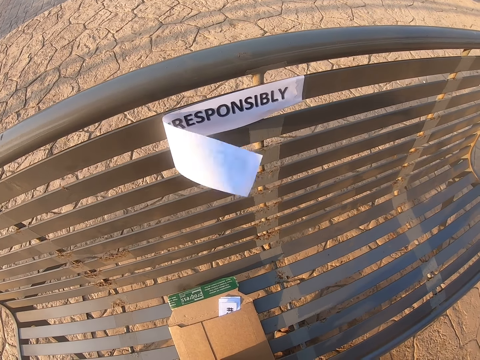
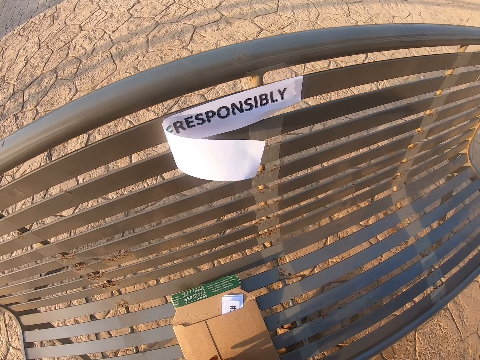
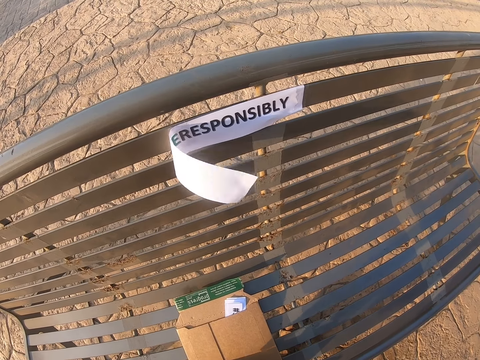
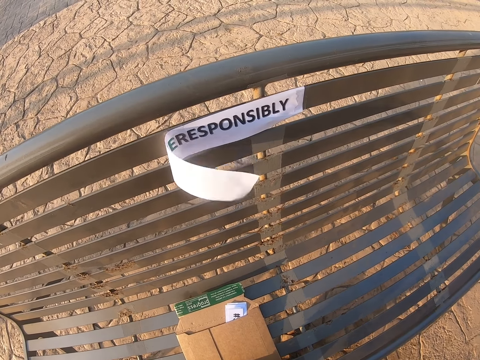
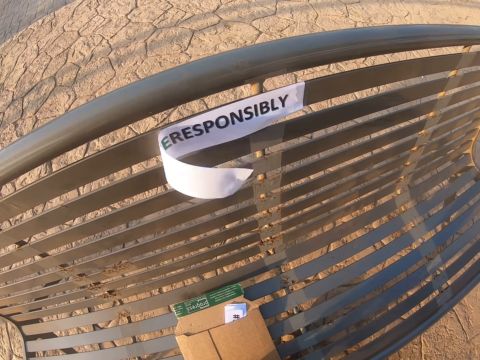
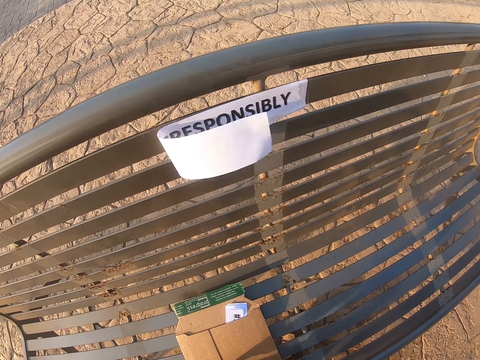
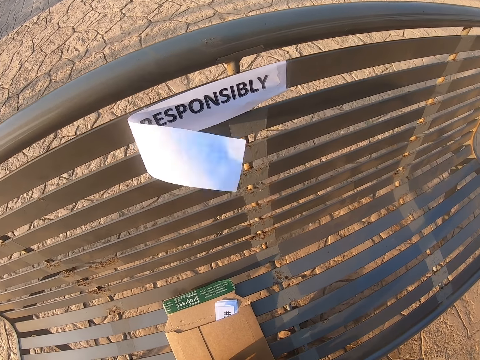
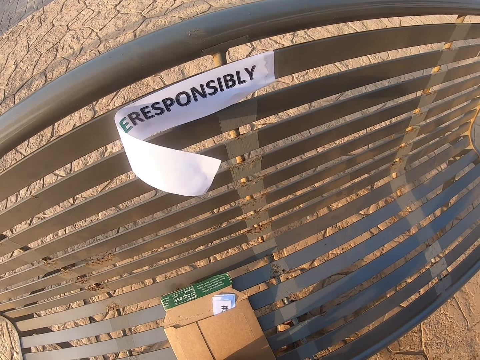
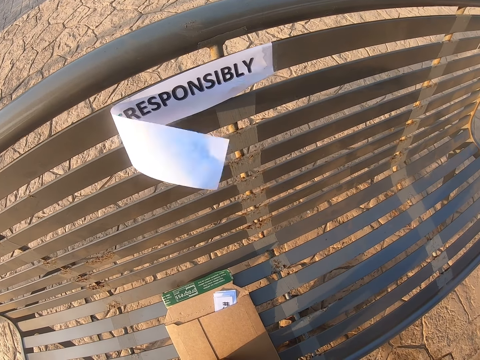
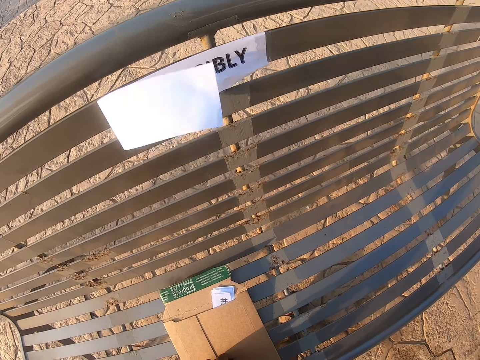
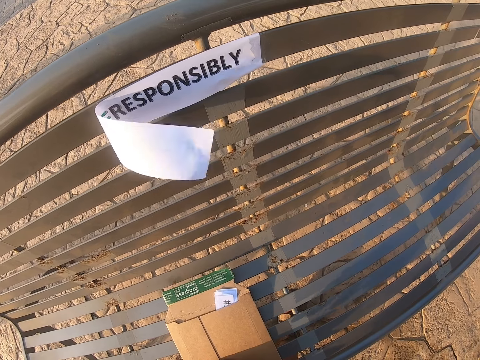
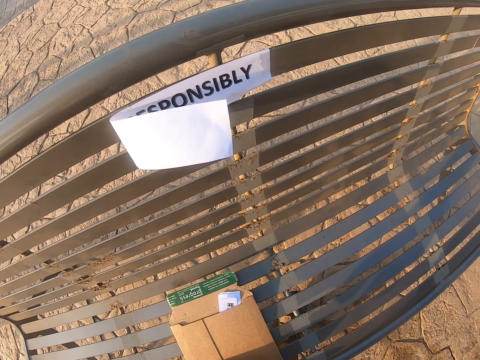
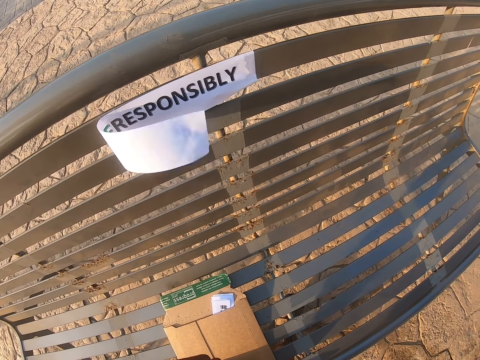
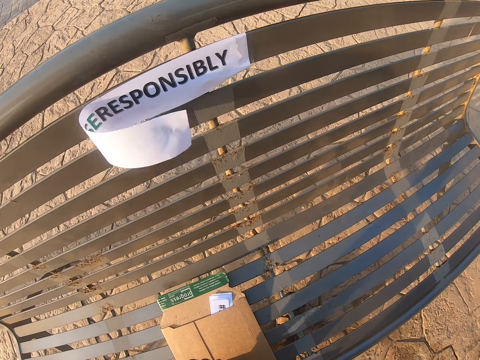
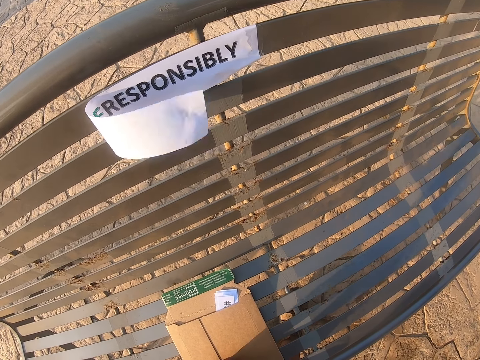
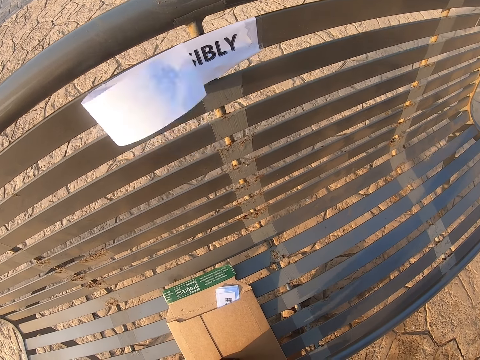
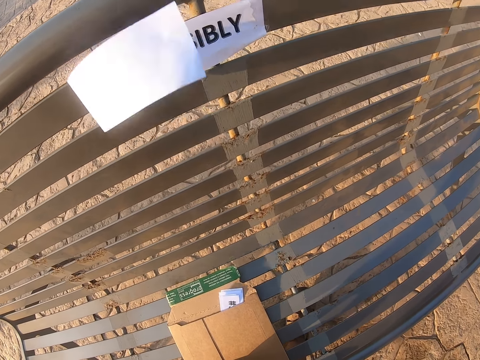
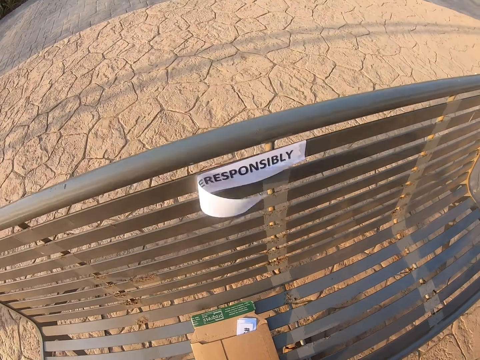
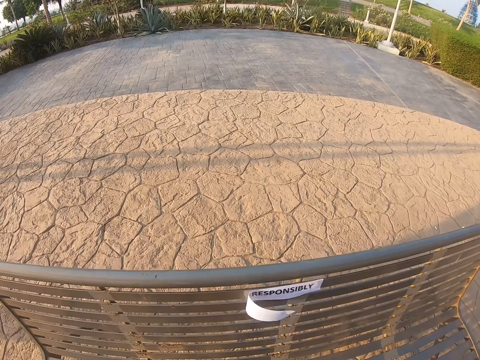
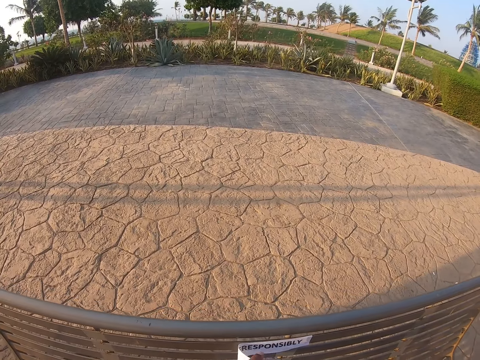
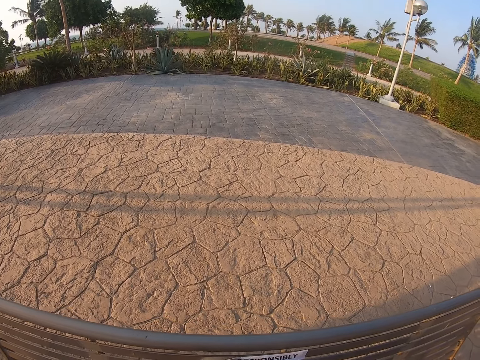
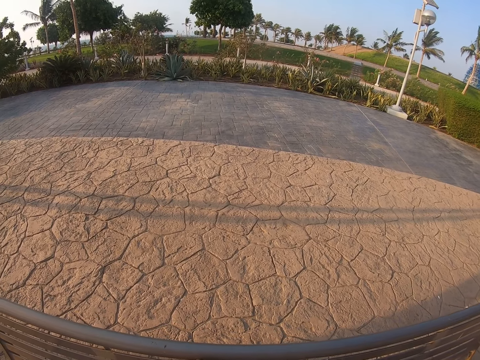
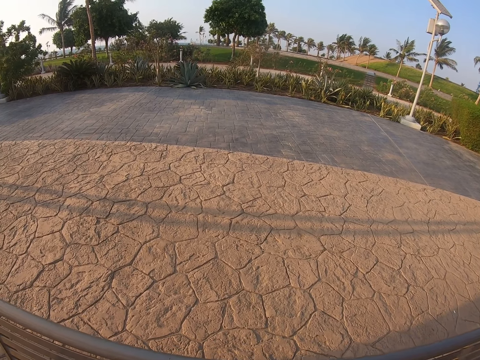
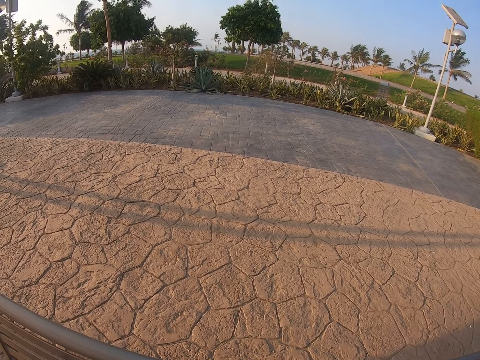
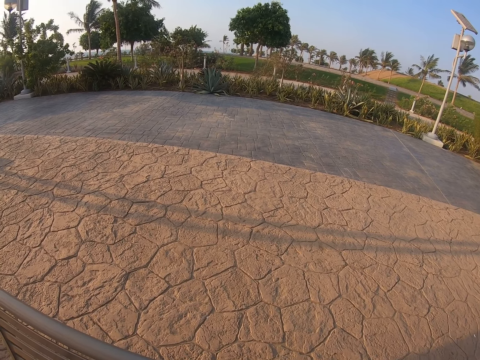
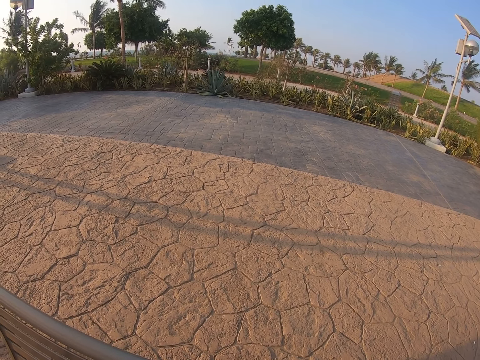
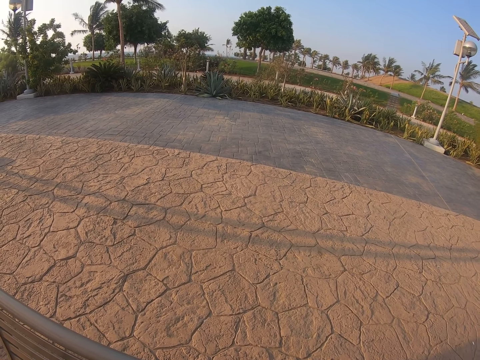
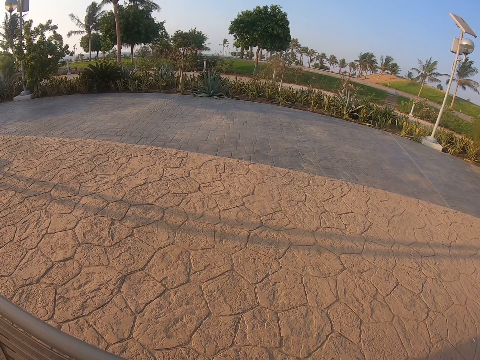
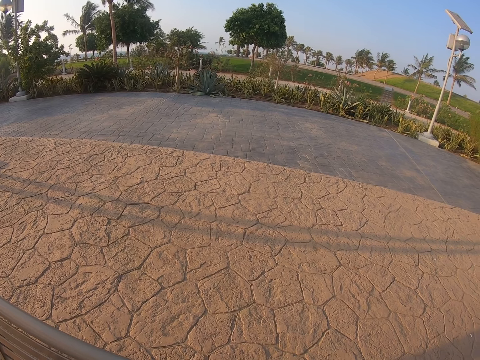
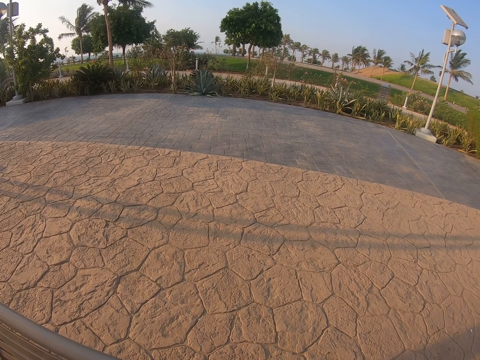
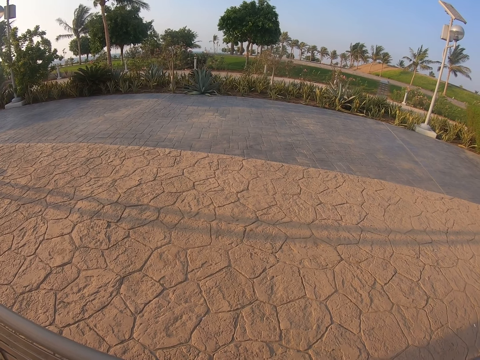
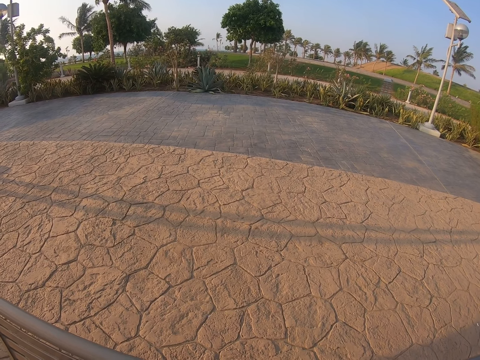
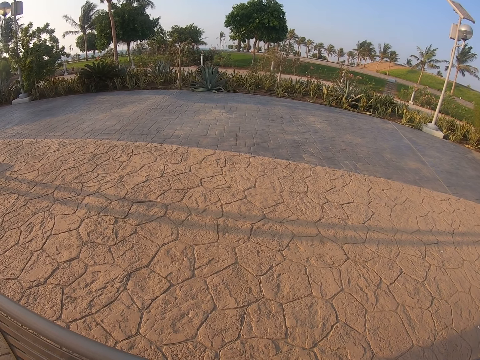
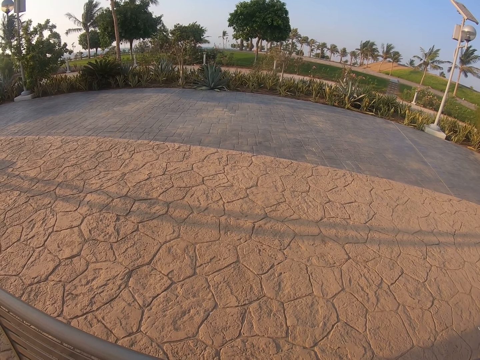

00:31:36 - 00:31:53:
The camera wearer looks around. They look at the ground.

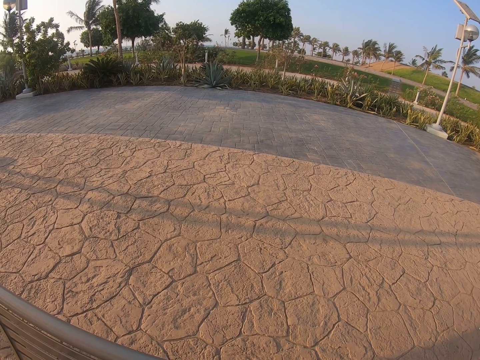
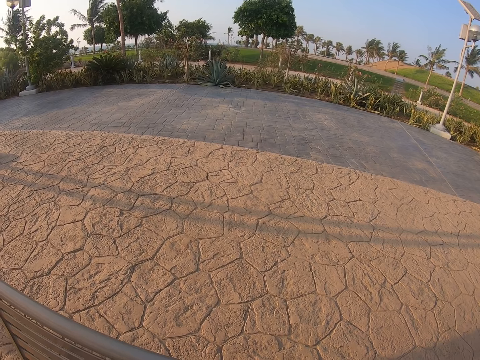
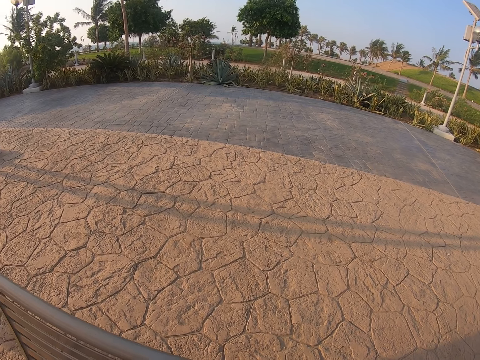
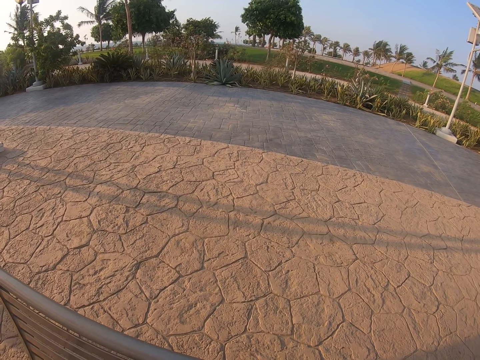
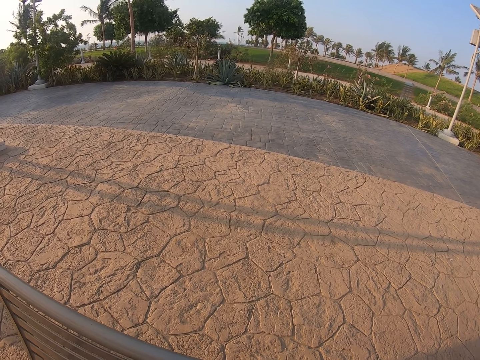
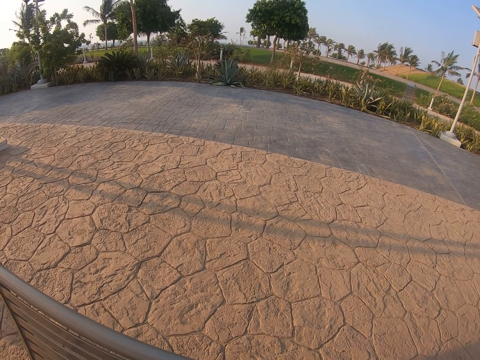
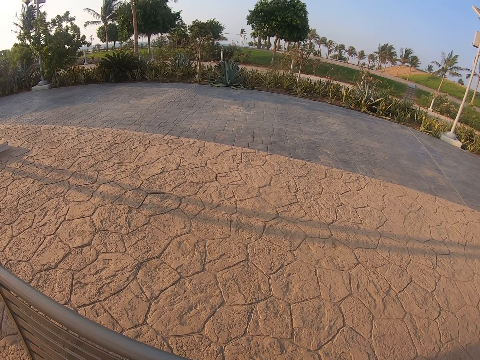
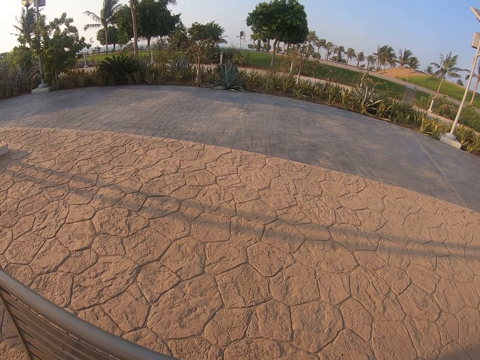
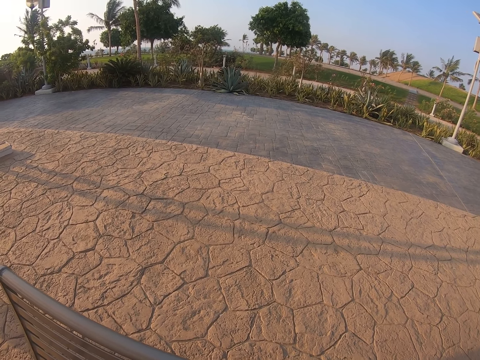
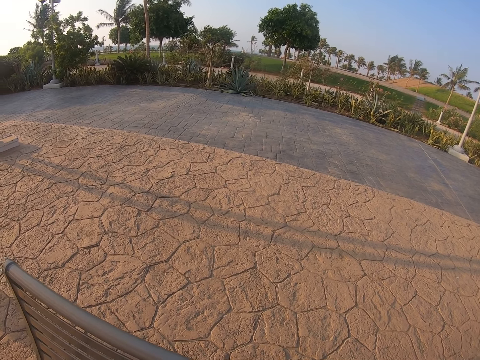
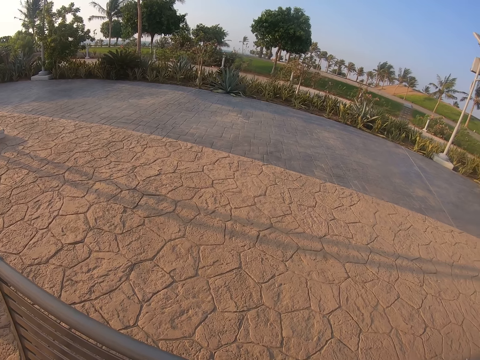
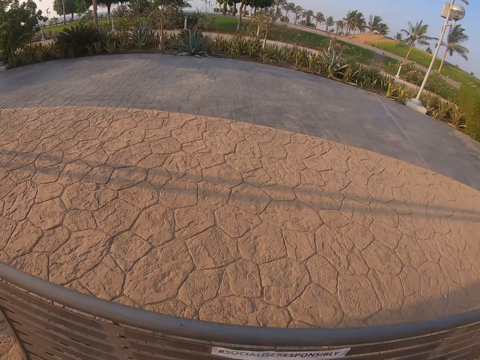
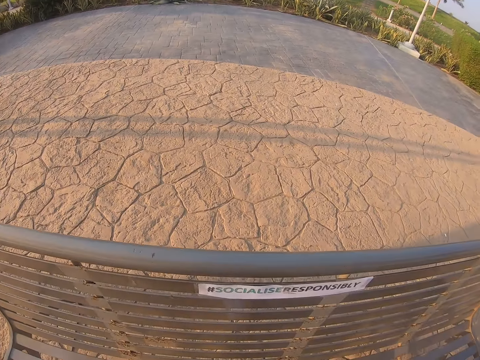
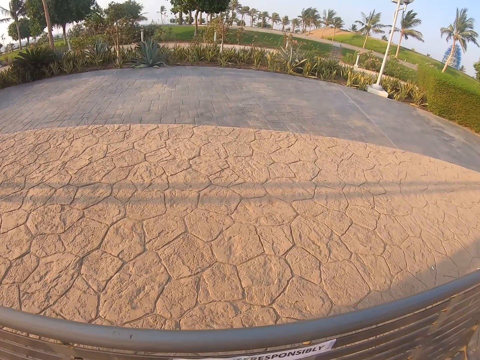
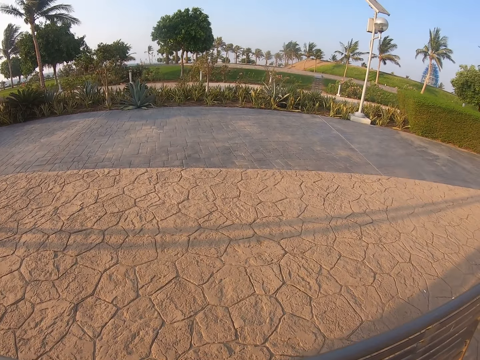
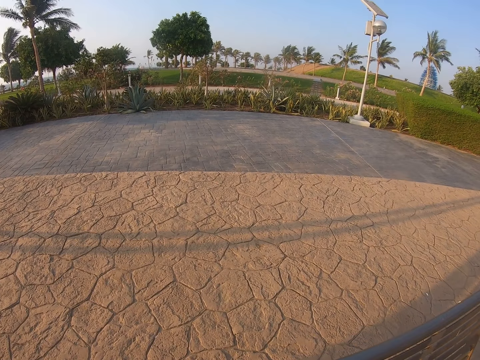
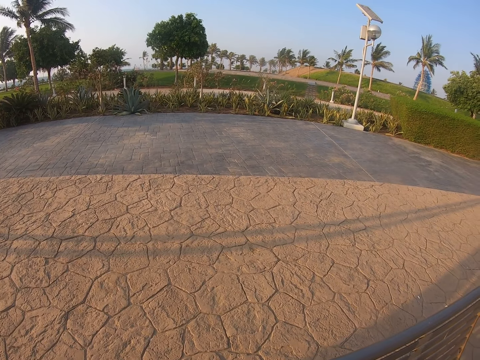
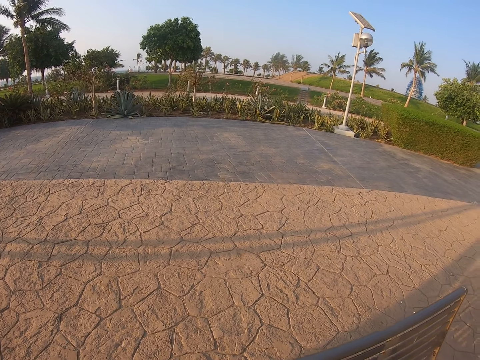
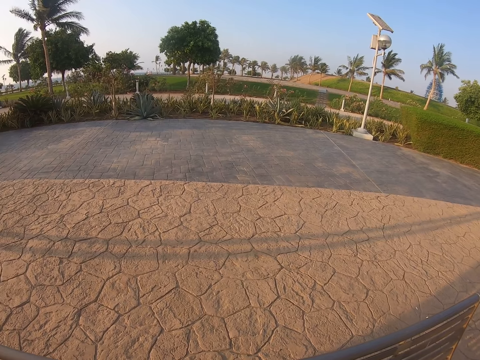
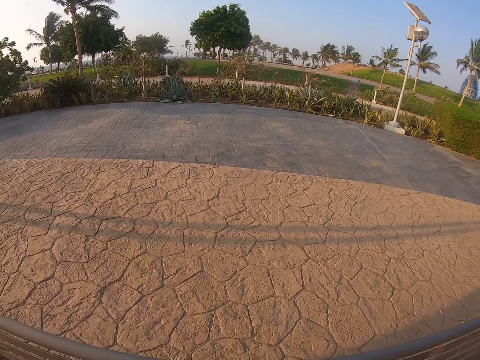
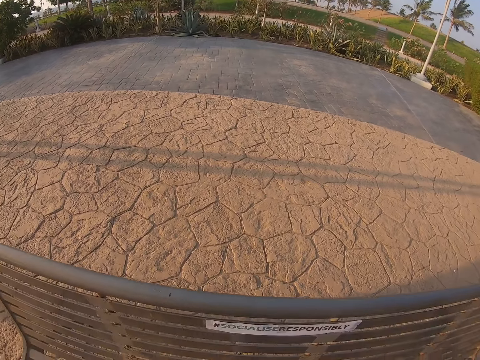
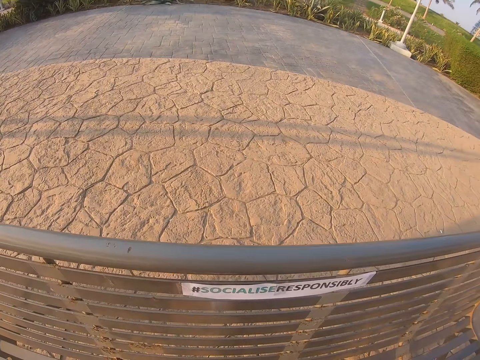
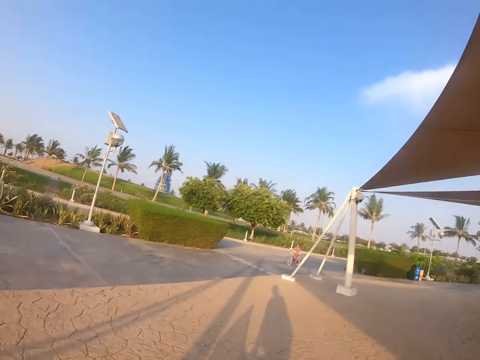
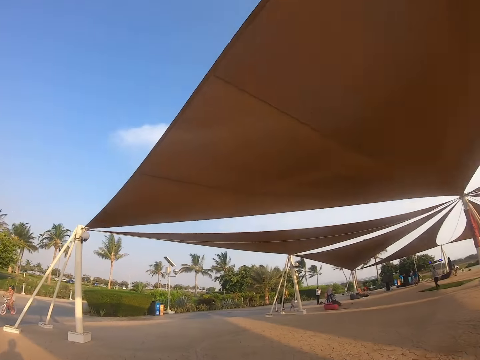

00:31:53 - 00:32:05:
The camera wearer checks the poster. They look around the park.
